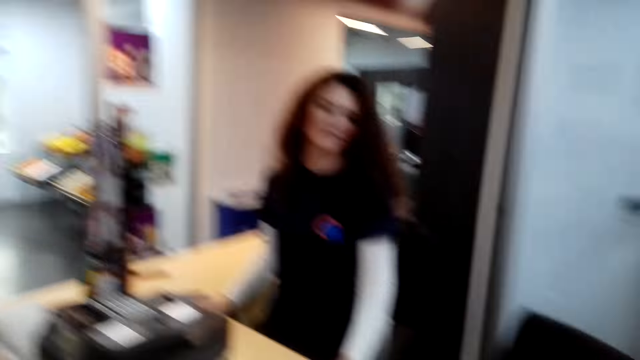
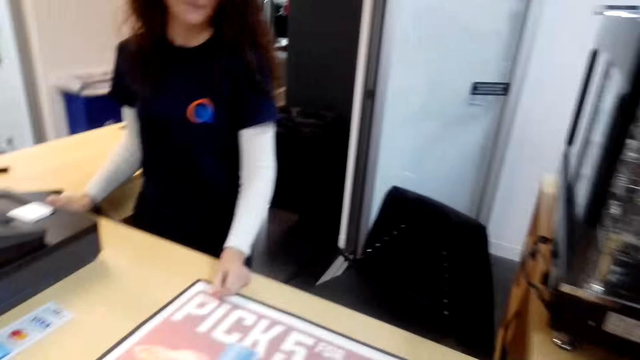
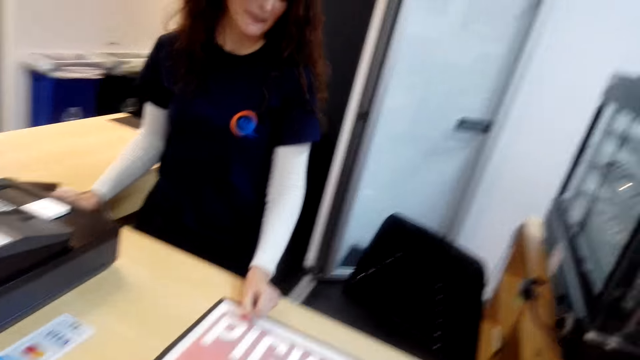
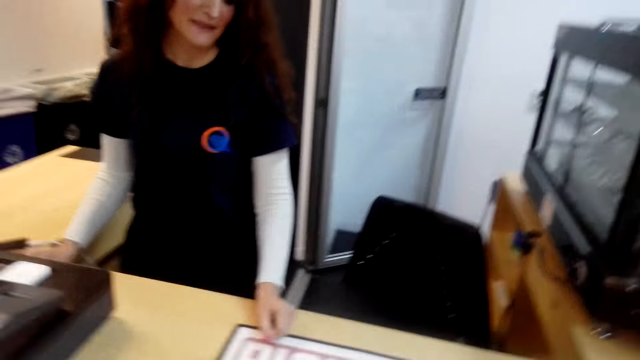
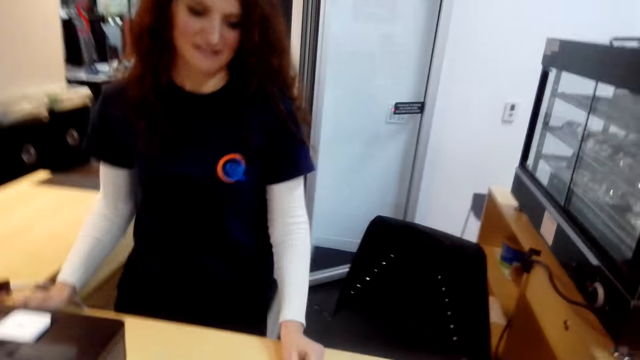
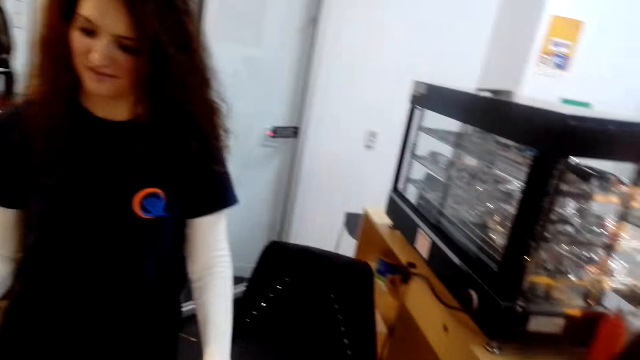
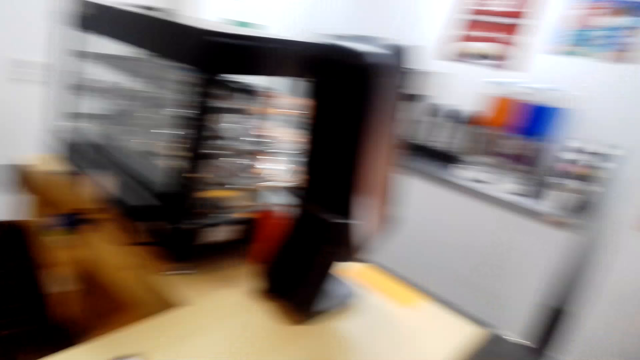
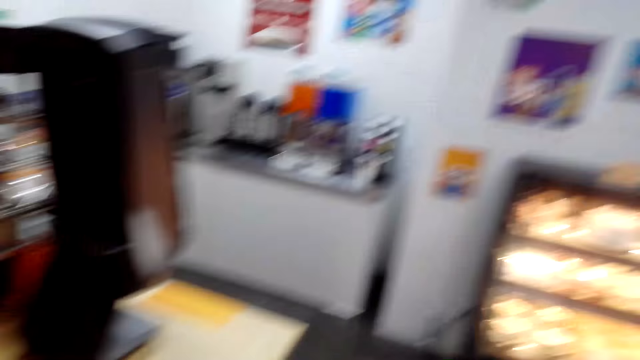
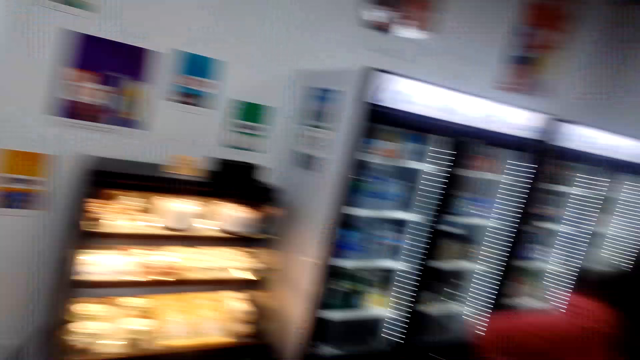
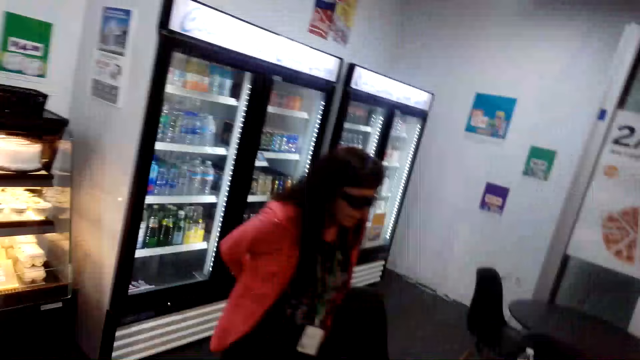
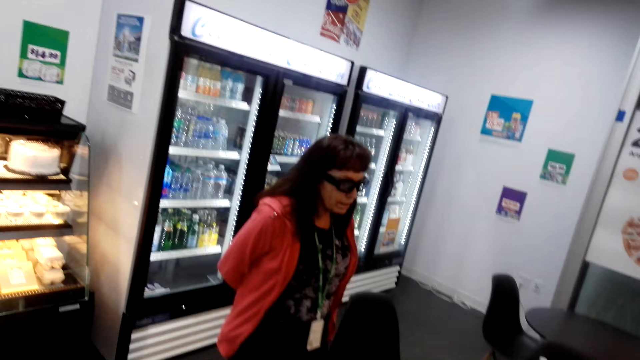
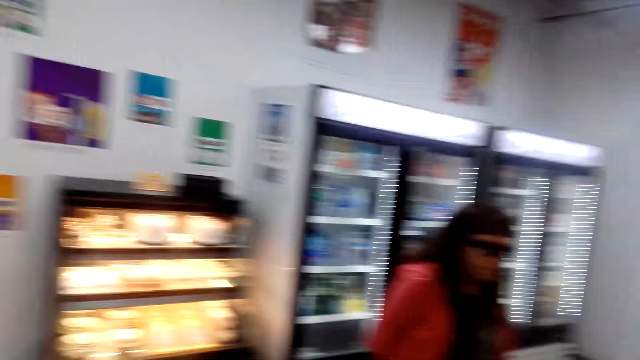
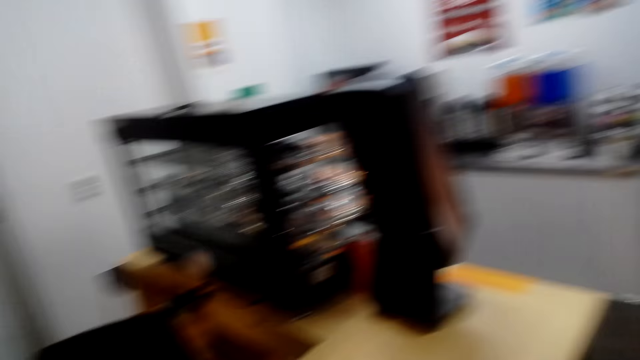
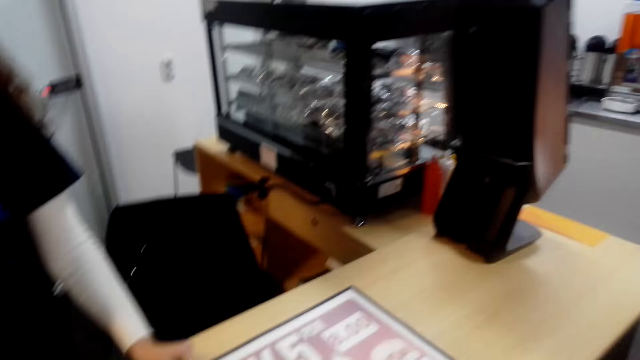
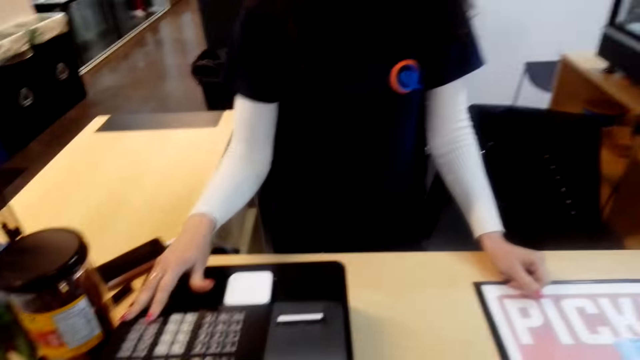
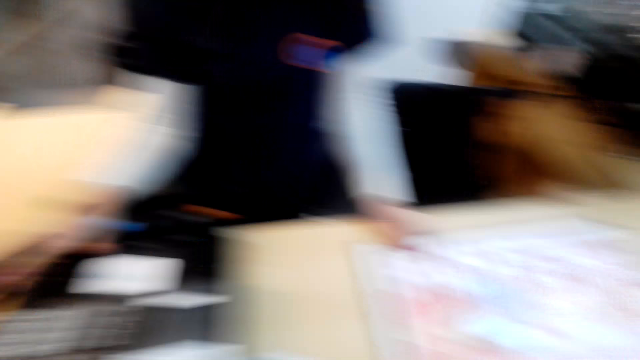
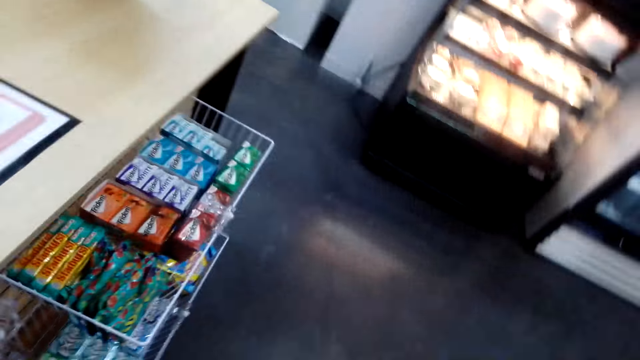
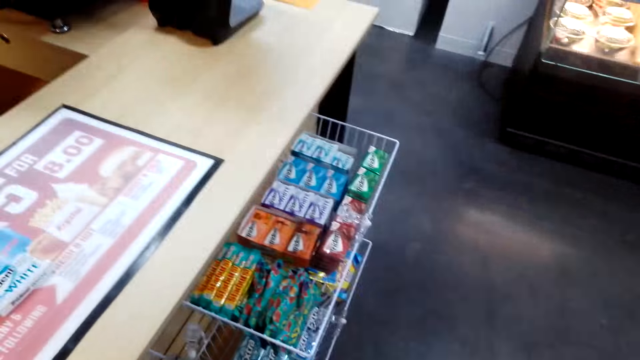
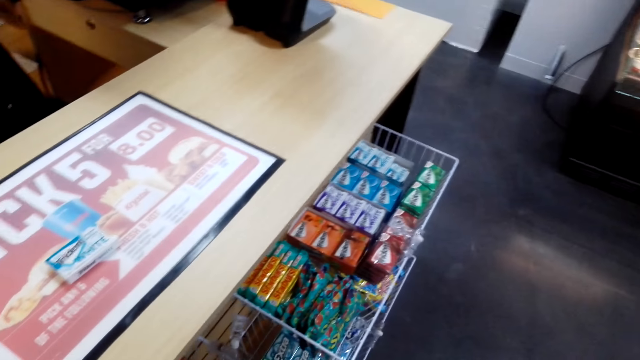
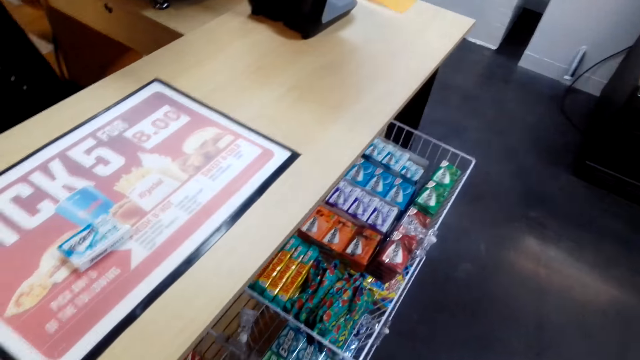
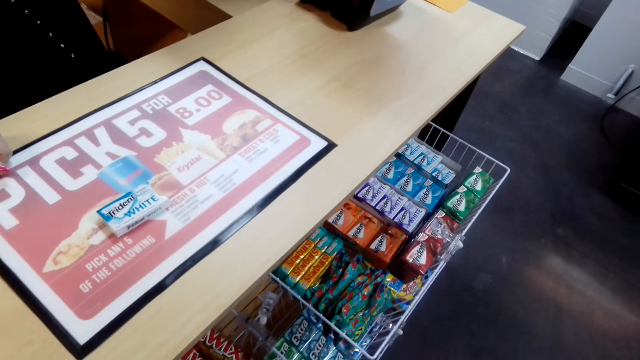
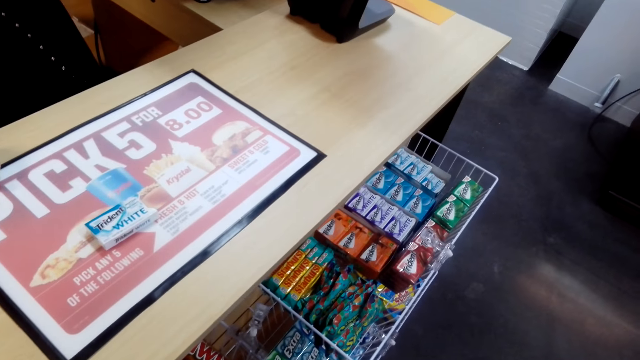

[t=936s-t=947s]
A person gives the receipt to another person. The camera wearer talks and looks around. The first person talks with the camera wearer.

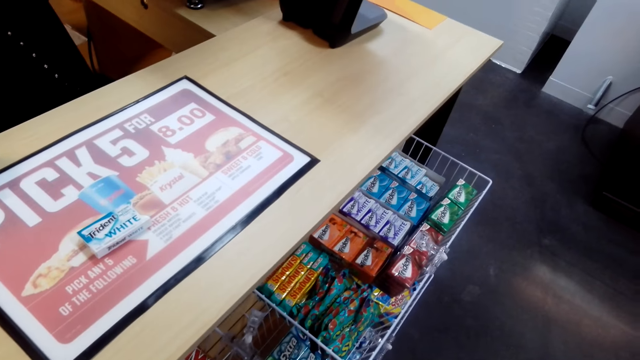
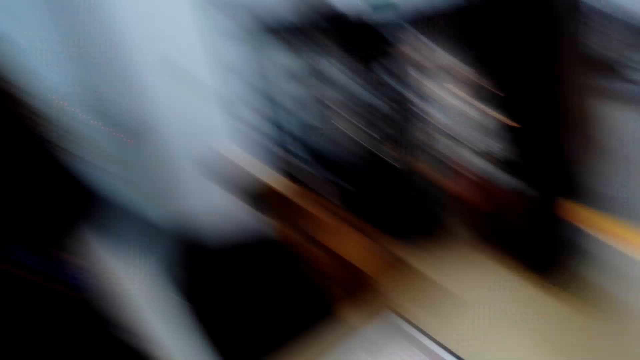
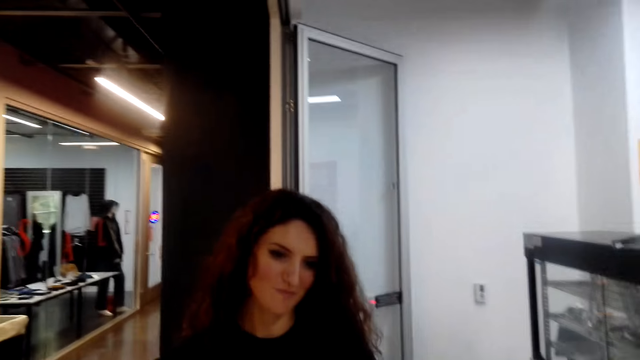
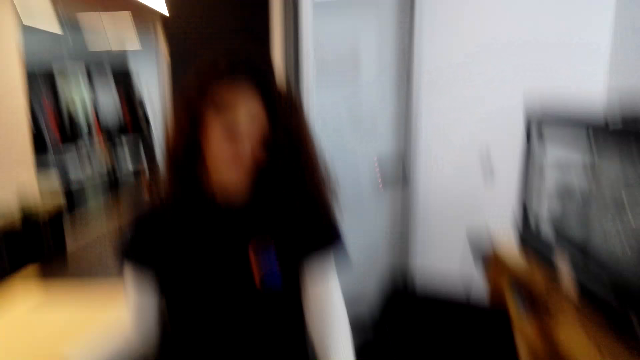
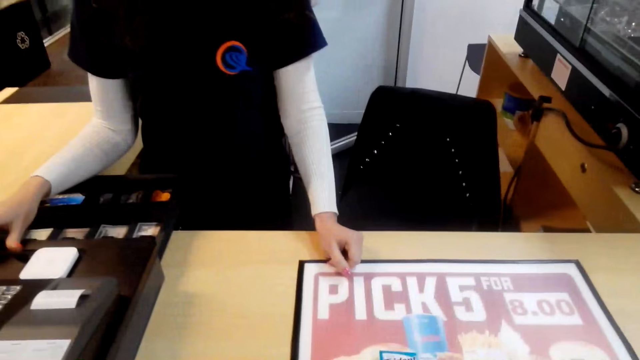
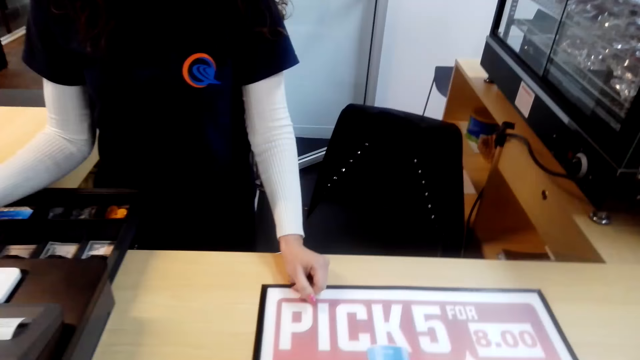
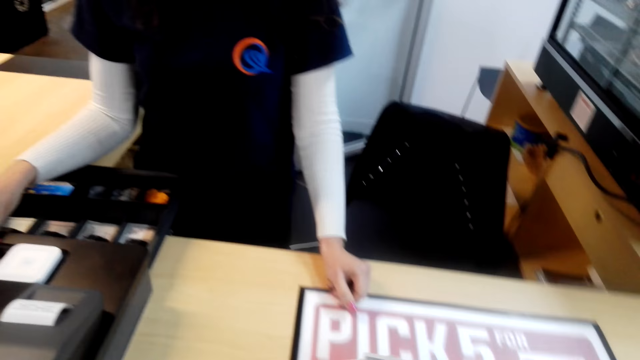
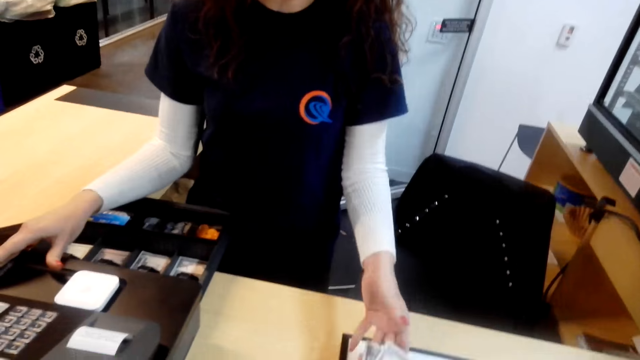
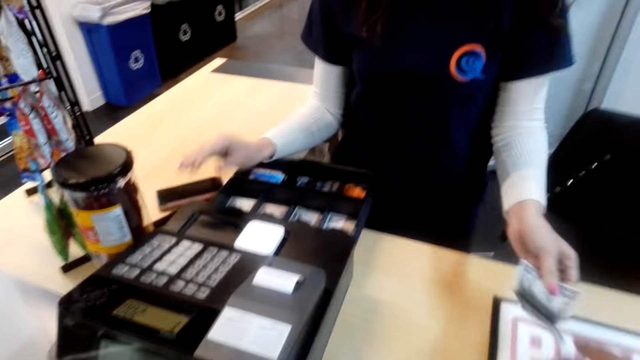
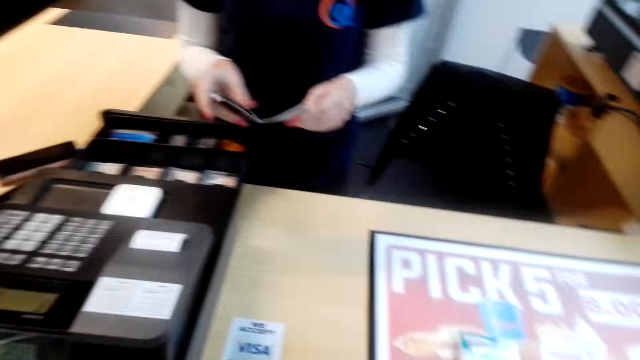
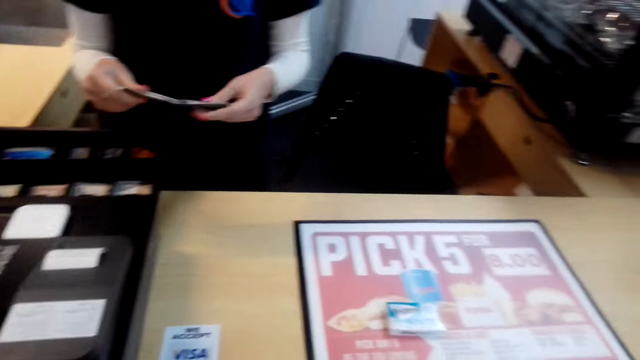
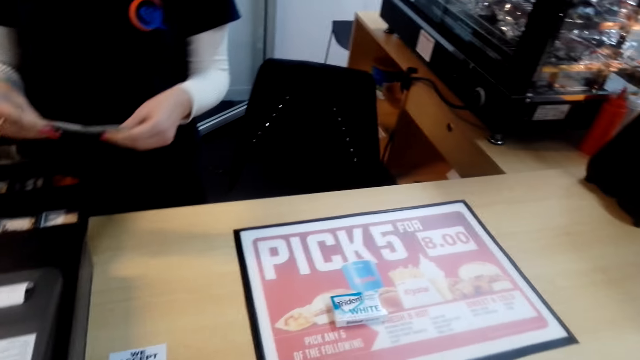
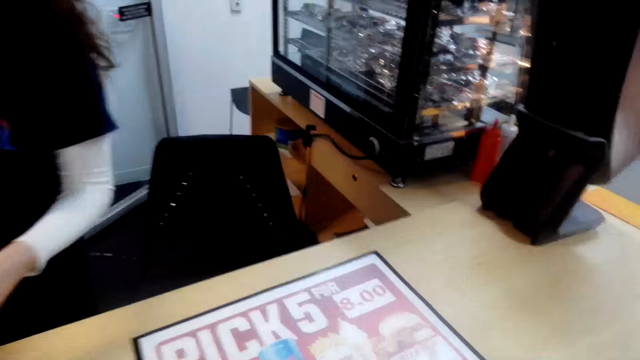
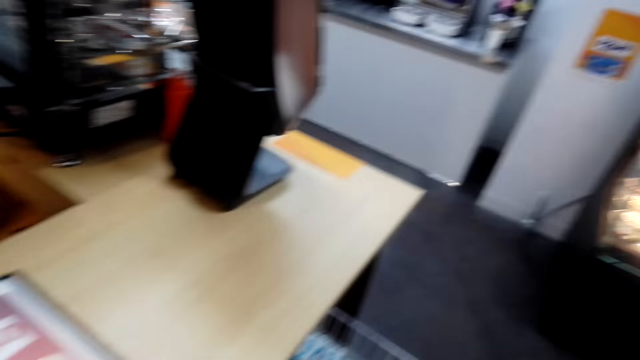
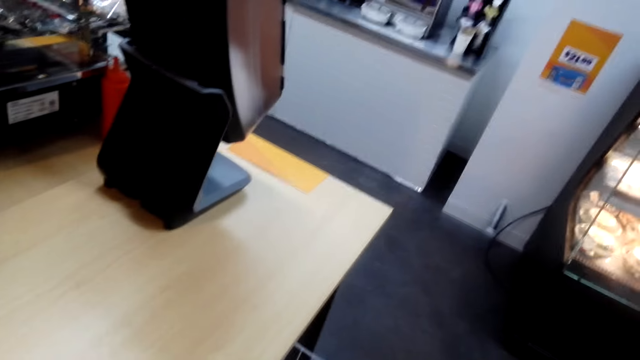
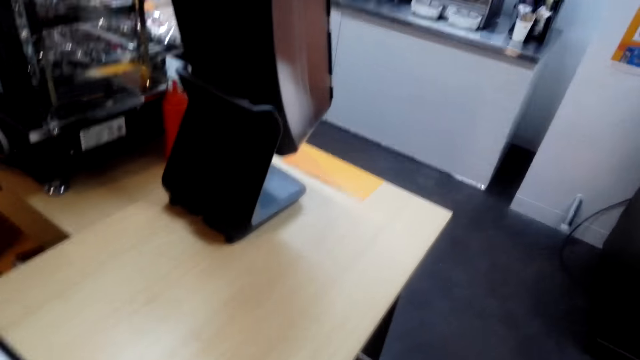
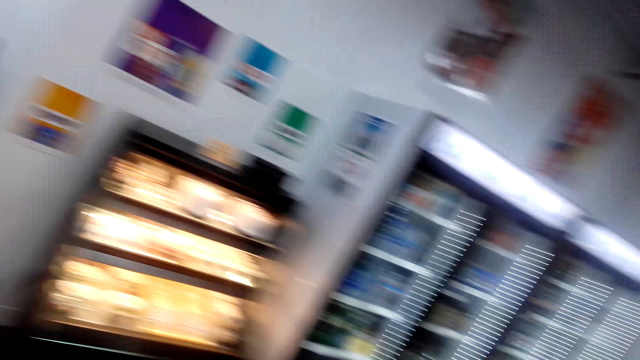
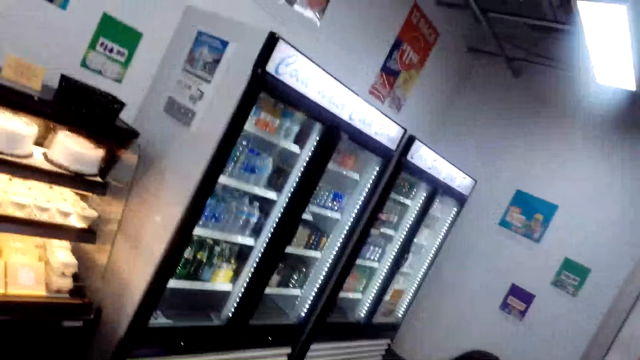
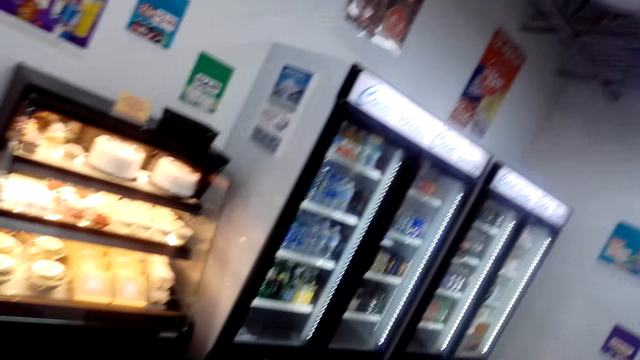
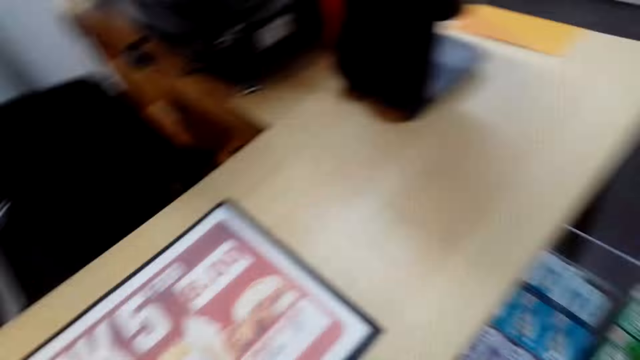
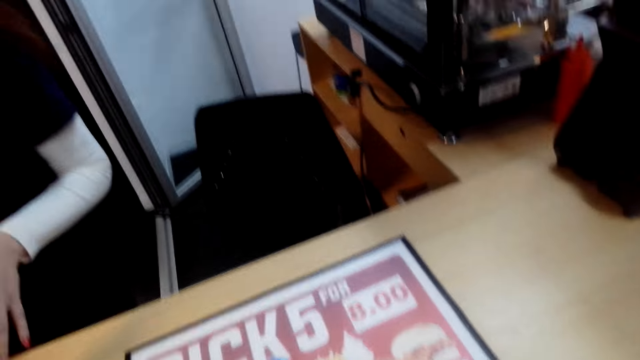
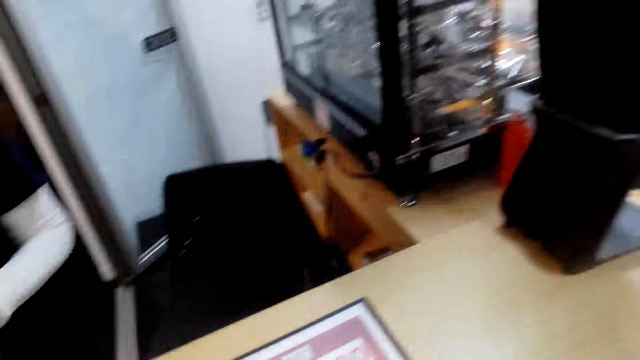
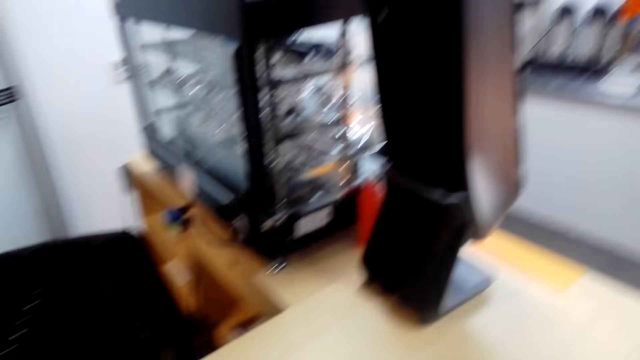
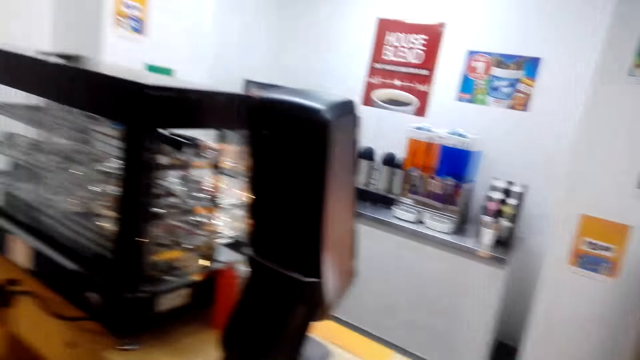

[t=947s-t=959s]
The camera wearer talks. They give cash to a person. They laugh. The person talks with the camera wearer. The camera wearer looks around. They talk.
